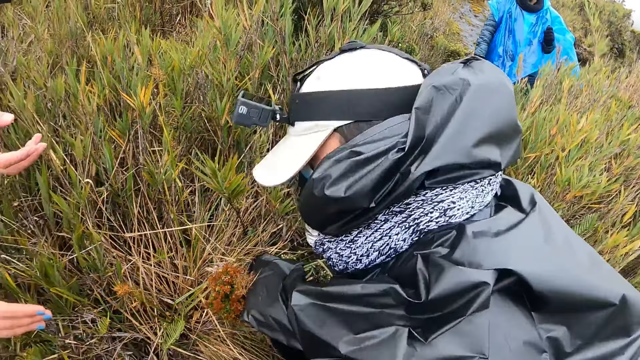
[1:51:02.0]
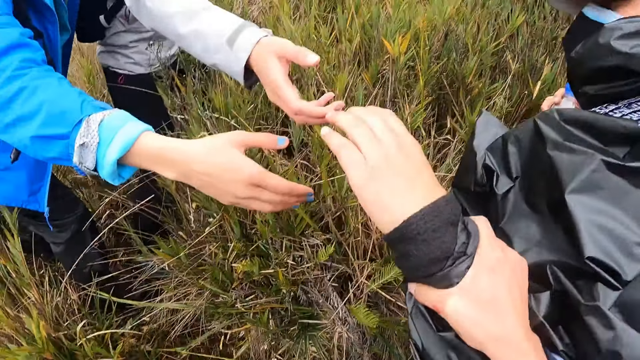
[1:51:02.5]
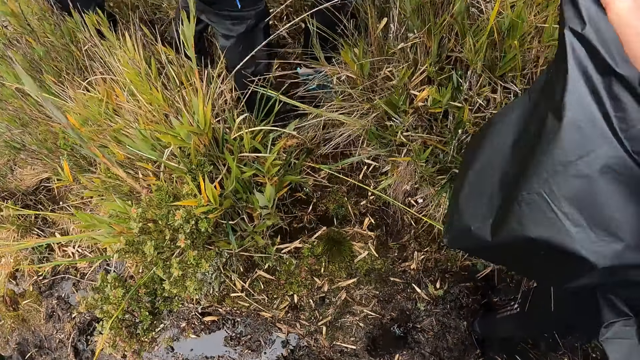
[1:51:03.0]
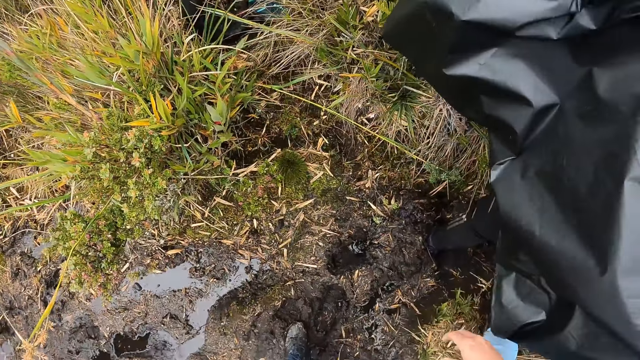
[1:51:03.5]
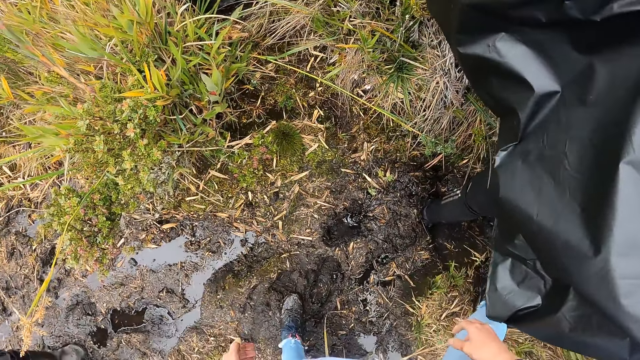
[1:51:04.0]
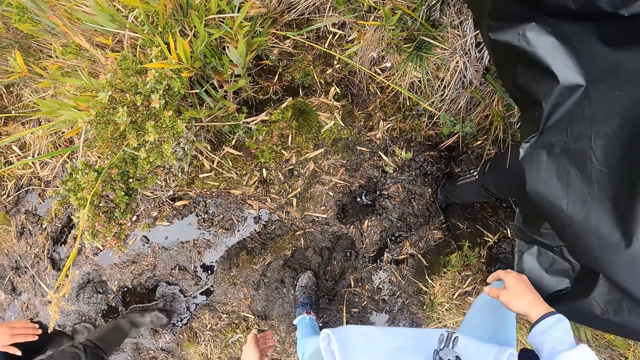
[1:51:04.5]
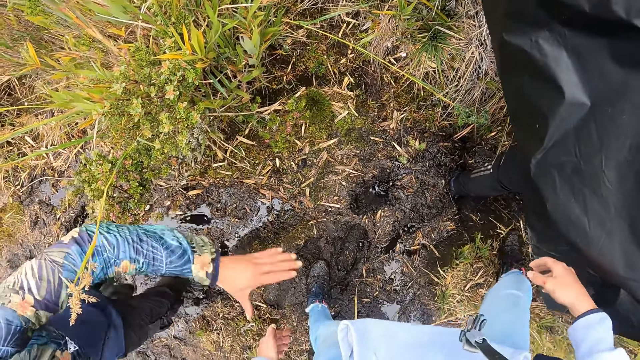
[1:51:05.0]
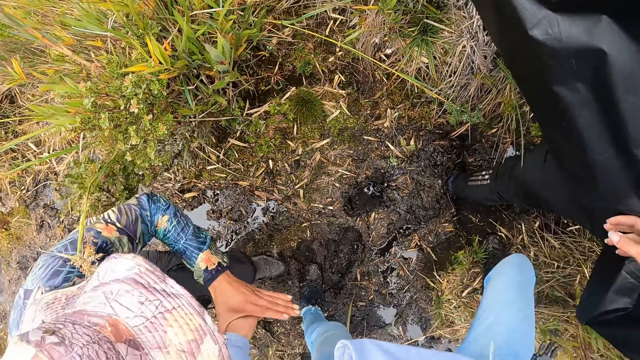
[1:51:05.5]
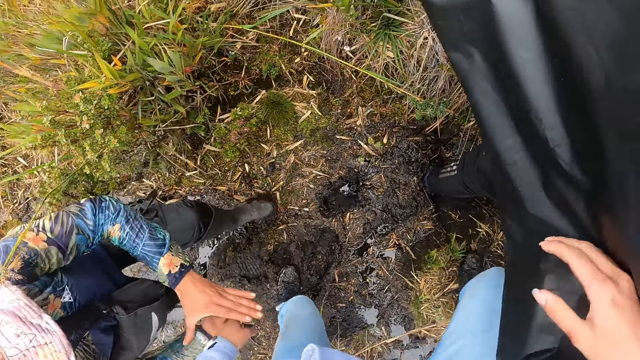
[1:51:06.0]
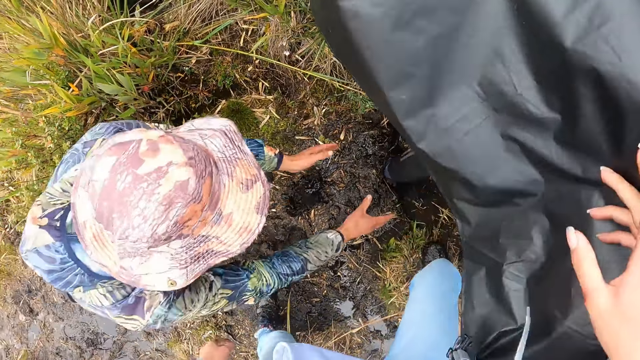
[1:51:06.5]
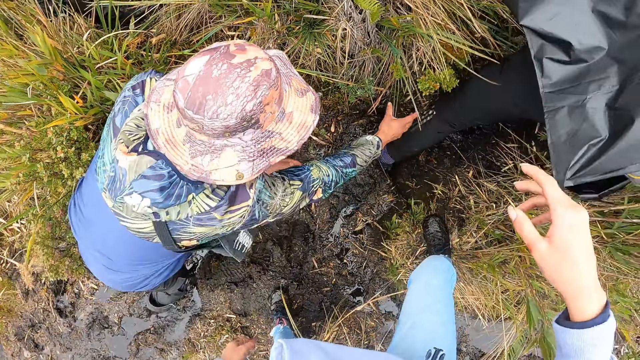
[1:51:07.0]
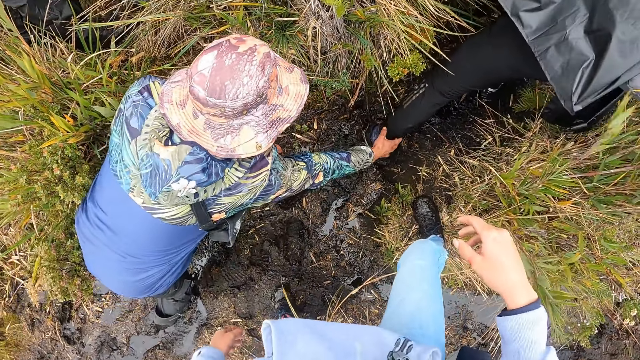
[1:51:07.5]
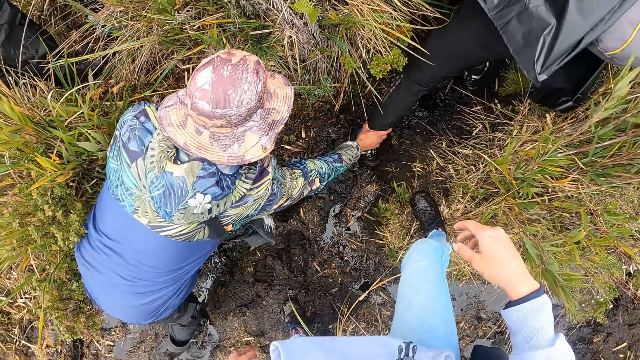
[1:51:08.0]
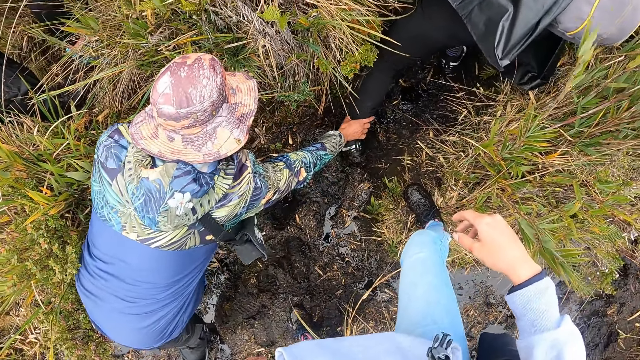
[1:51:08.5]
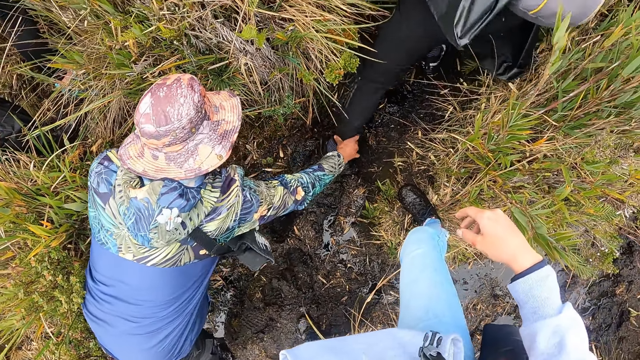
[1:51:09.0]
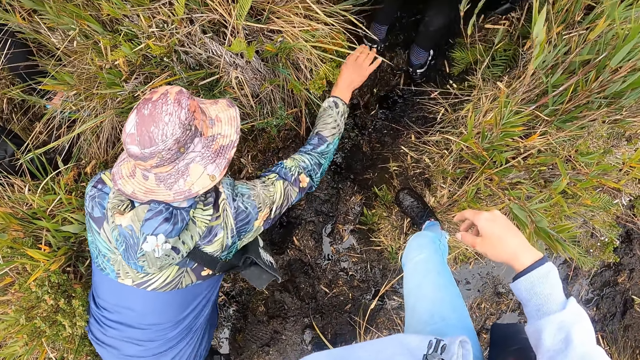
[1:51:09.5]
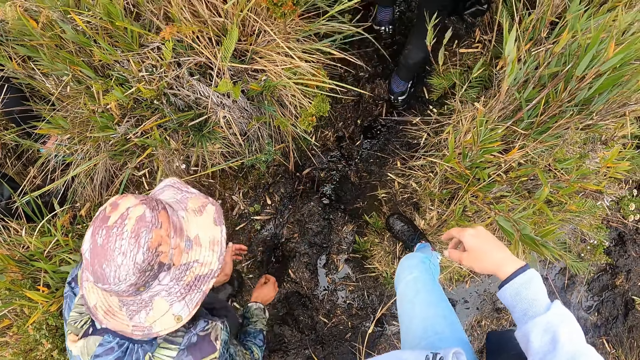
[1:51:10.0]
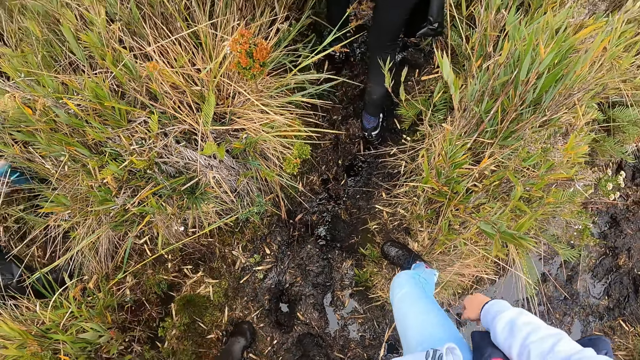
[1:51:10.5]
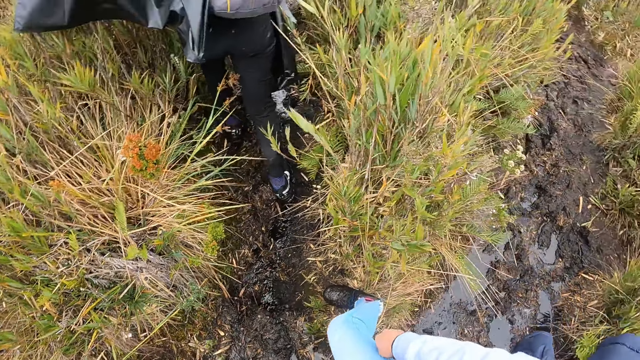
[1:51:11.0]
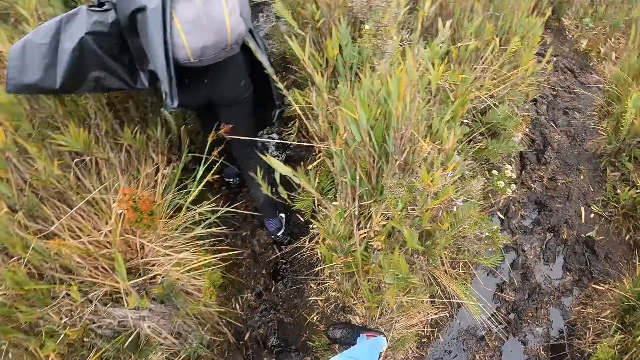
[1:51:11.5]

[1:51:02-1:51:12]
The woman stretches her right hand towards the man. Another man touches the left hand of the camera wearer with his left hand. The other man pulls the left leg of the first man with his right hand. A lady removes the feet of the first man from the mud.

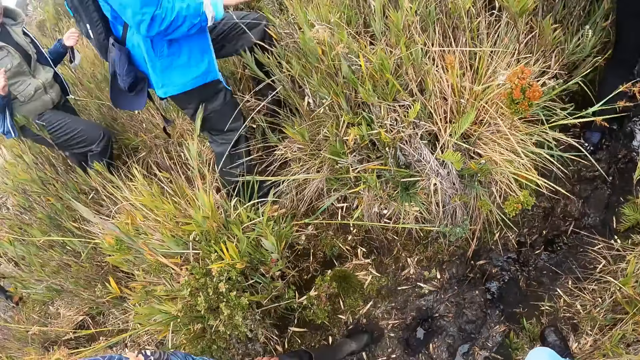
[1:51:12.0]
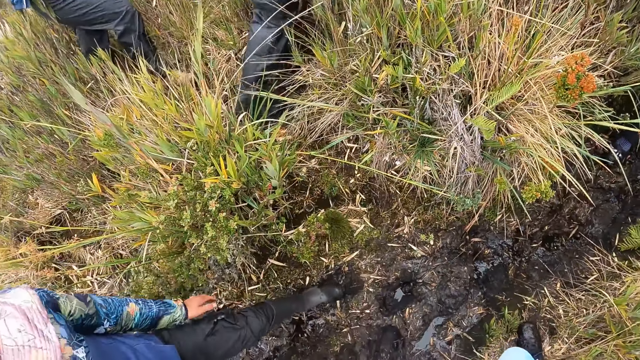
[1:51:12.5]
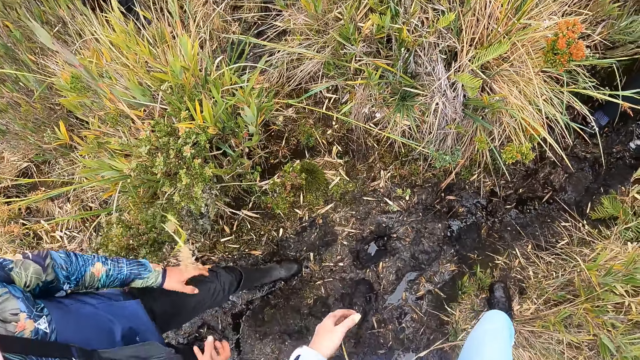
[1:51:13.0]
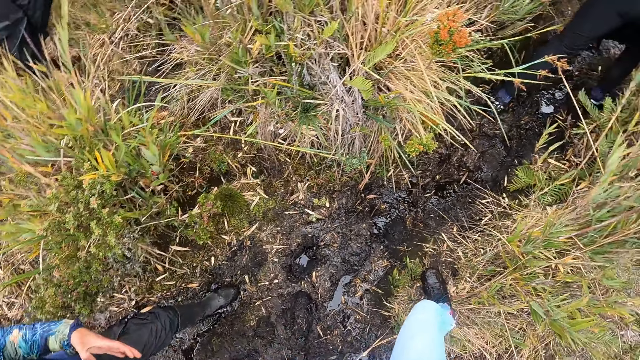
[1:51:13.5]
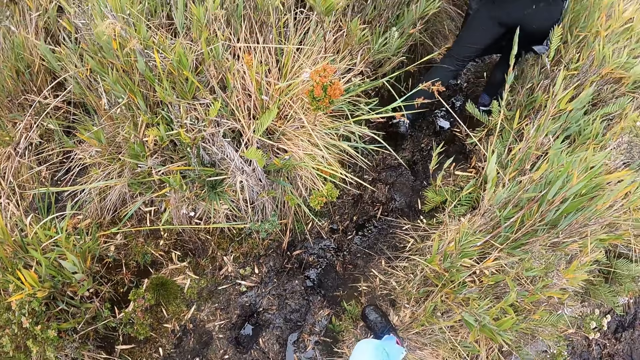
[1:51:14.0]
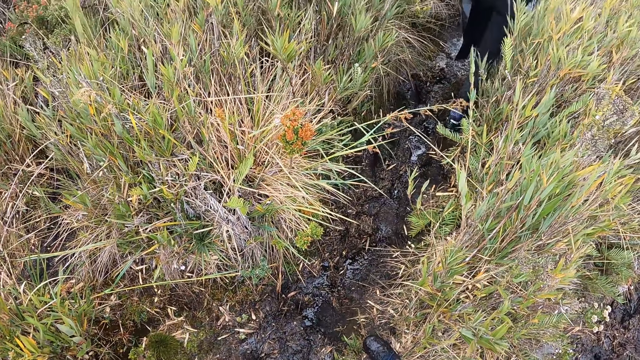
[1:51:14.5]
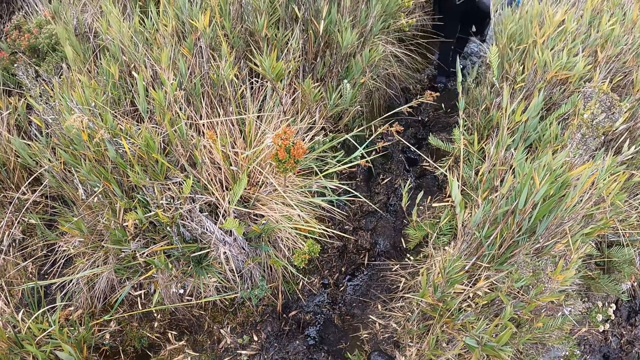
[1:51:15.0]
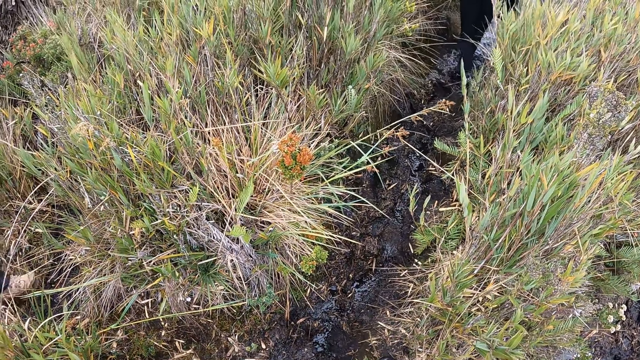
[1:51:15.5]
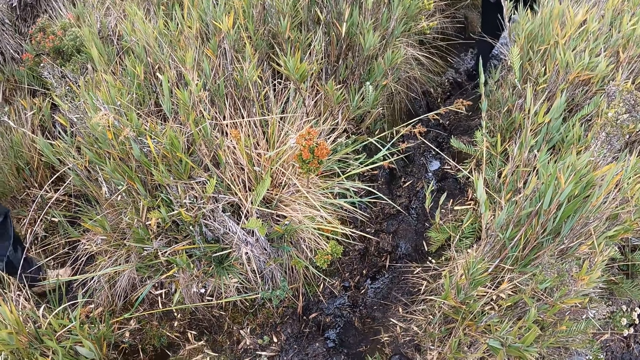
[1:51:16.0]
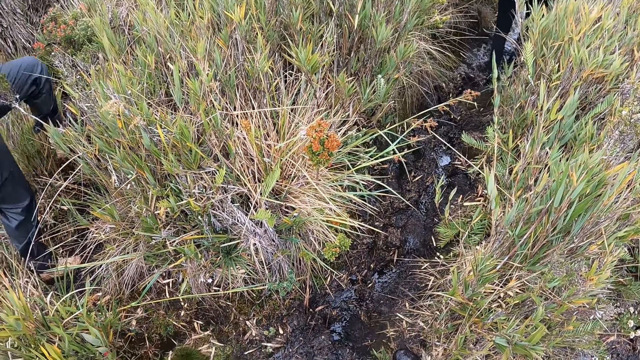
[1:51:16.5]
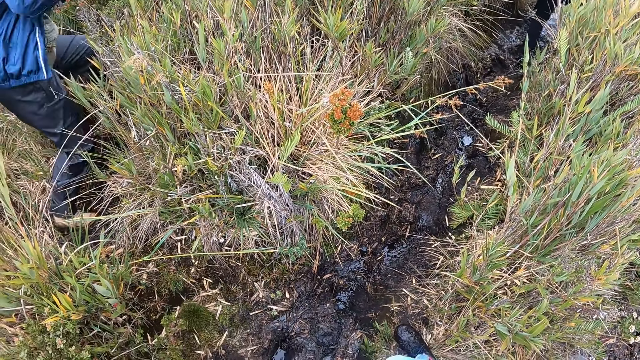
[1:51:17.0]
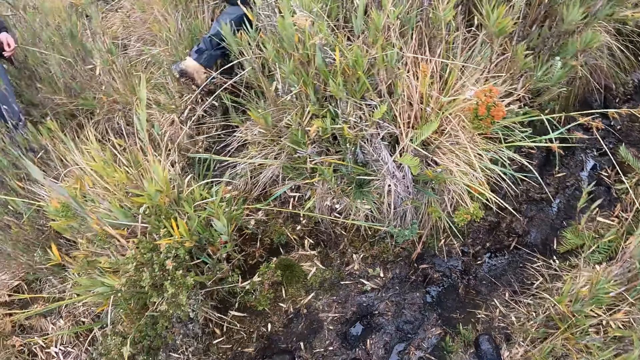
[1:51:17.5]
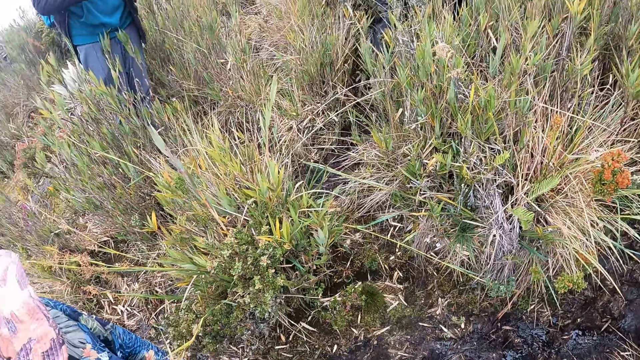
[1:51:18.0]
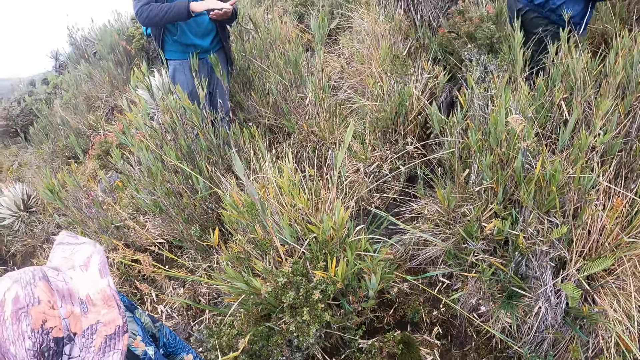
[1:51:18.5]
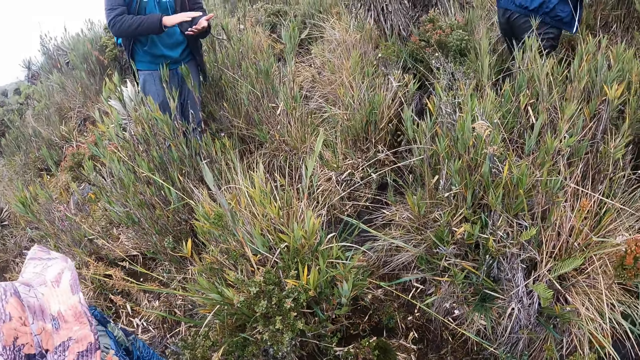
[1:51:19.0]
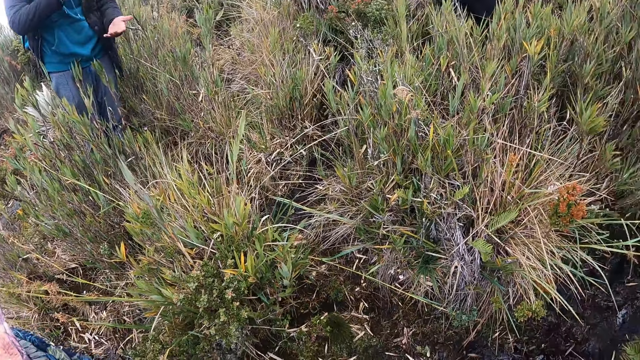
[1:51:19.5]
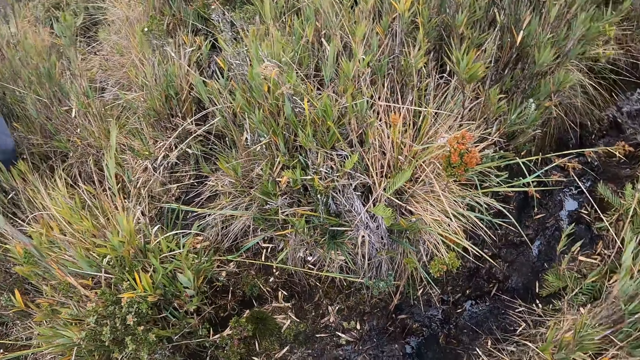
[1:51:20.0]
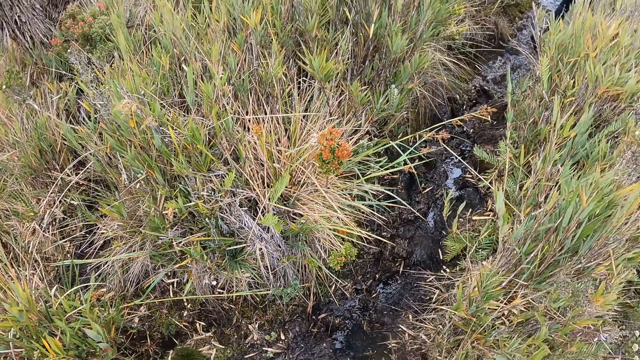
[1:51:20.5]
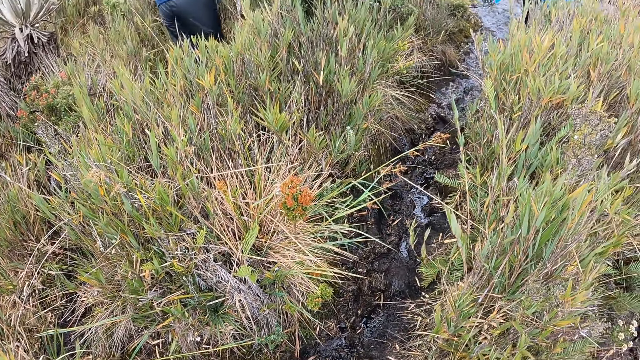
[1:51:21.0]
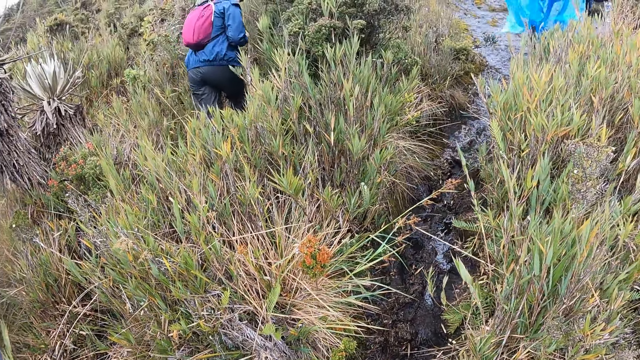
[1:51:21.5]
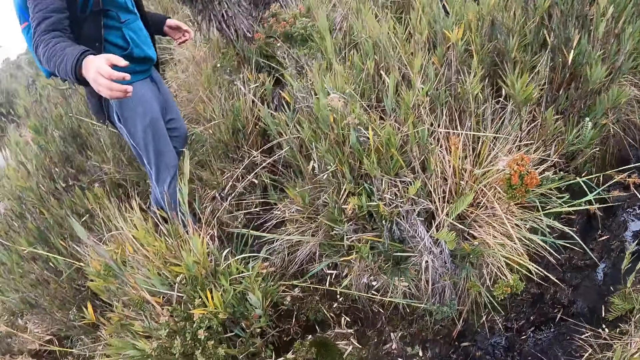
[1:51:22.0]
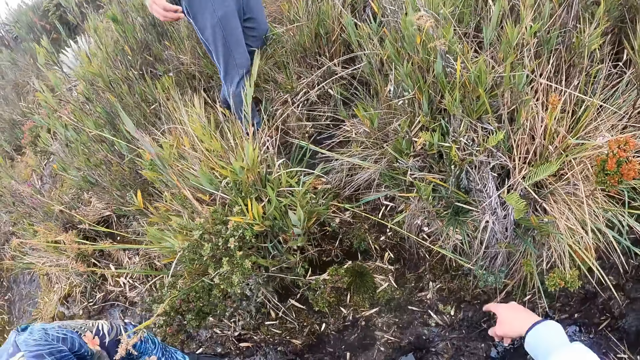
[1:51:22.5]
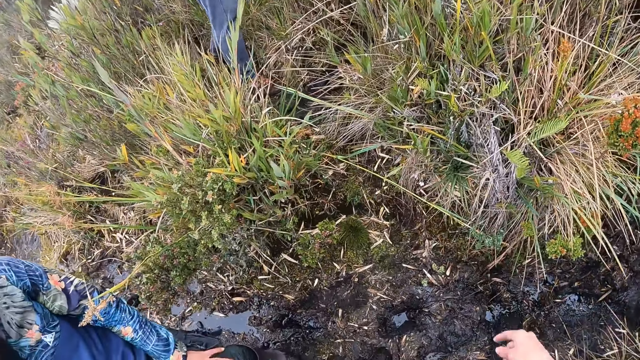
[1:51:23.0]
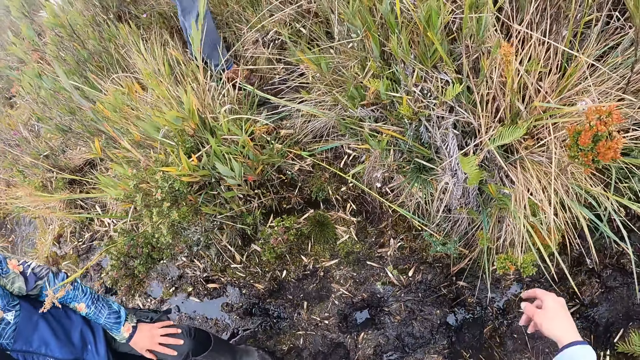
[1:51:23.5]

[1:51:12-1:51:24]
The camera wearer looks around. A man walks up the hill. Another man walks up the hill.
